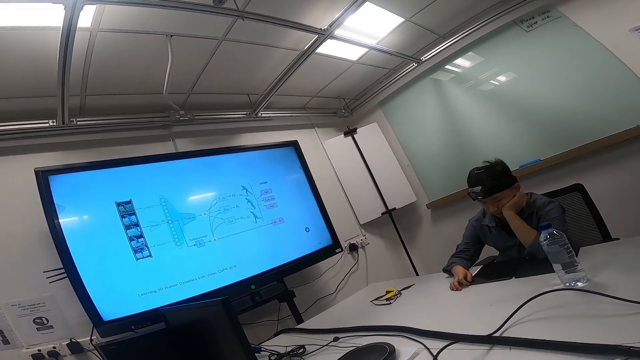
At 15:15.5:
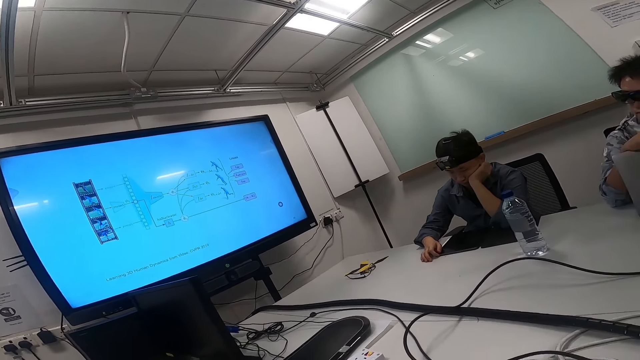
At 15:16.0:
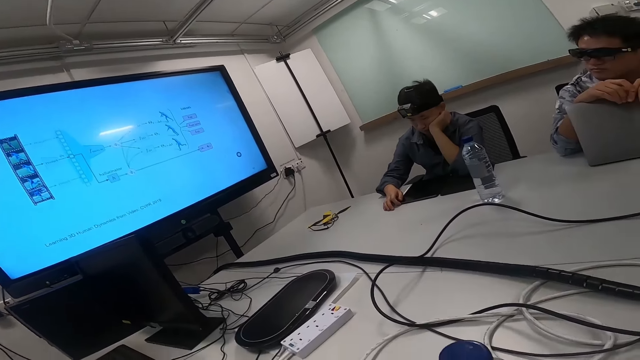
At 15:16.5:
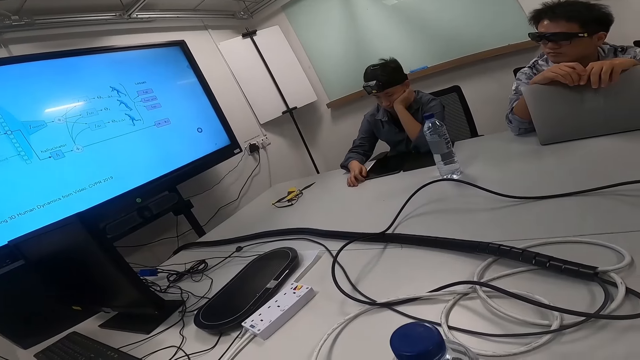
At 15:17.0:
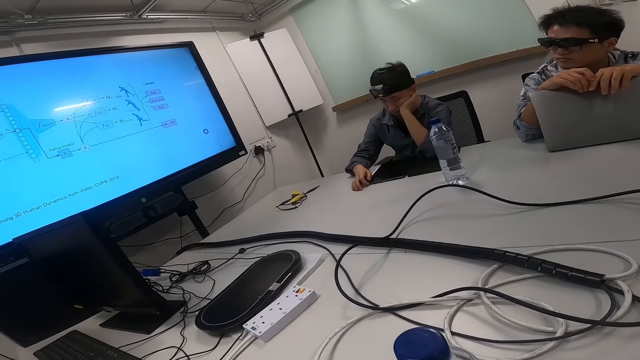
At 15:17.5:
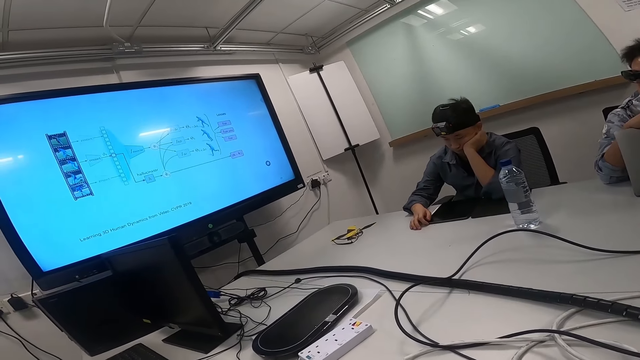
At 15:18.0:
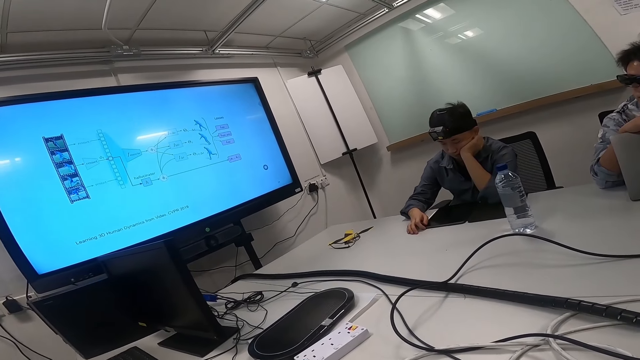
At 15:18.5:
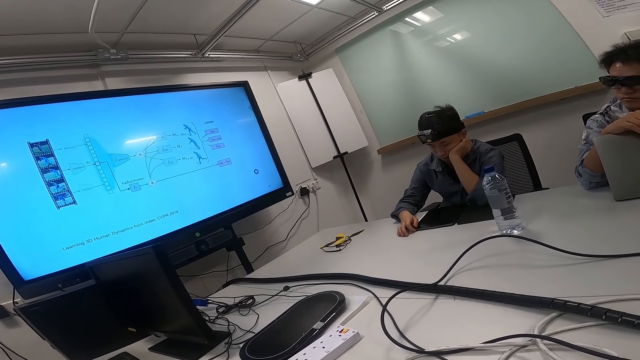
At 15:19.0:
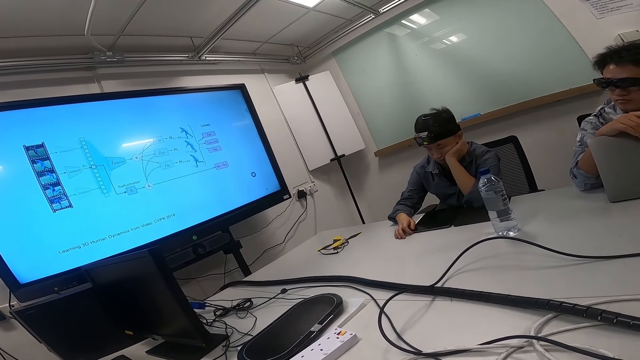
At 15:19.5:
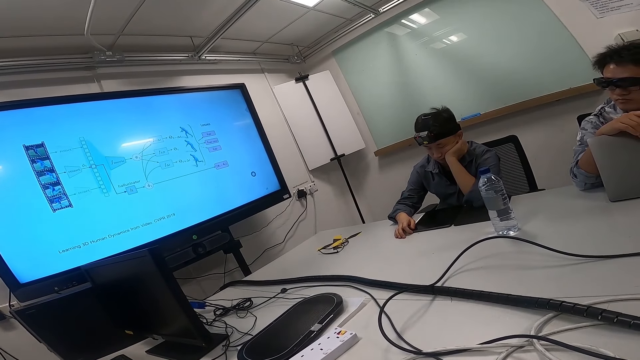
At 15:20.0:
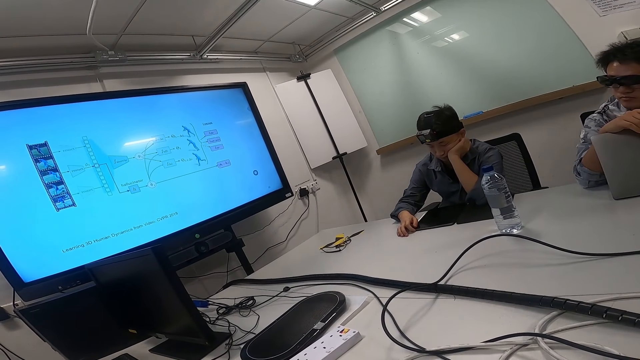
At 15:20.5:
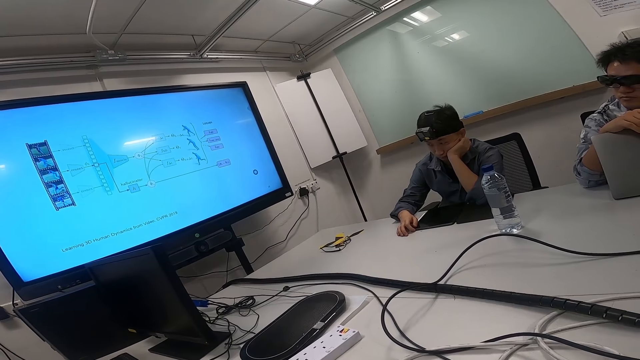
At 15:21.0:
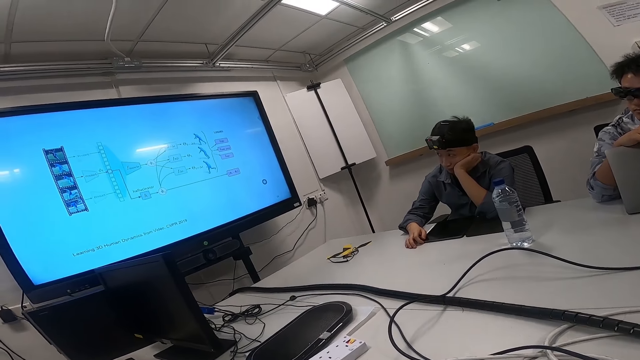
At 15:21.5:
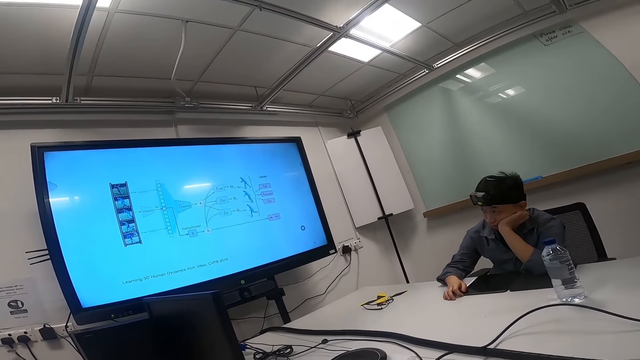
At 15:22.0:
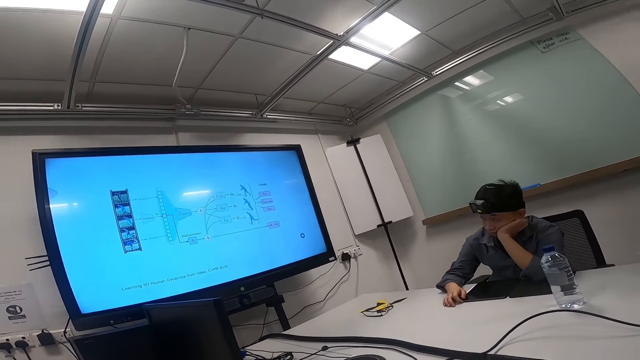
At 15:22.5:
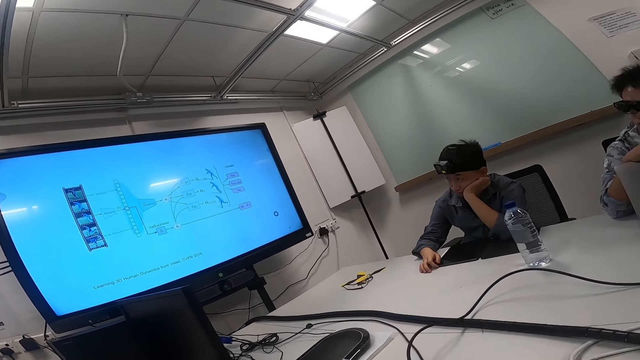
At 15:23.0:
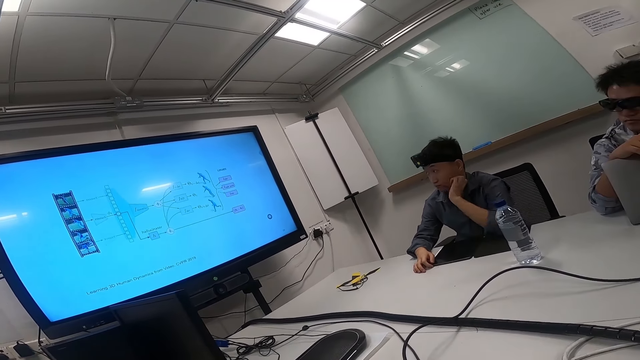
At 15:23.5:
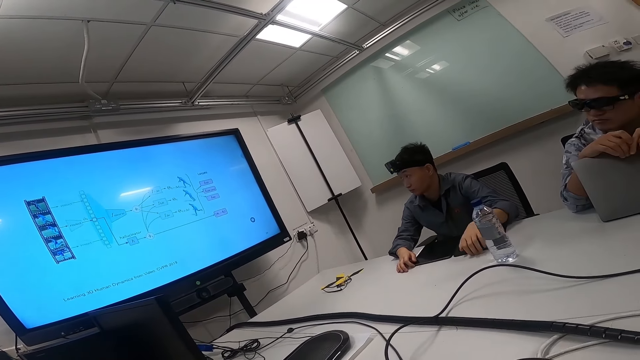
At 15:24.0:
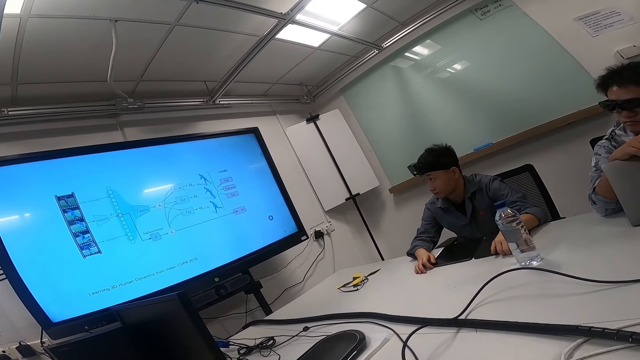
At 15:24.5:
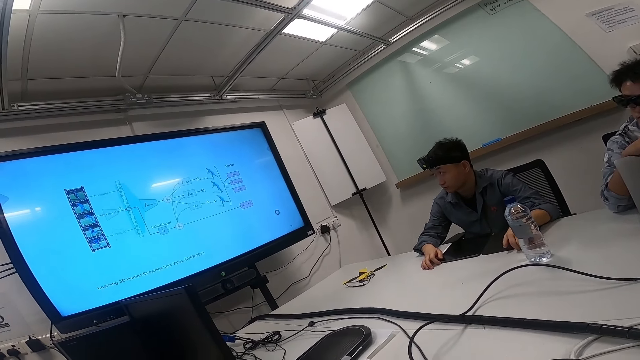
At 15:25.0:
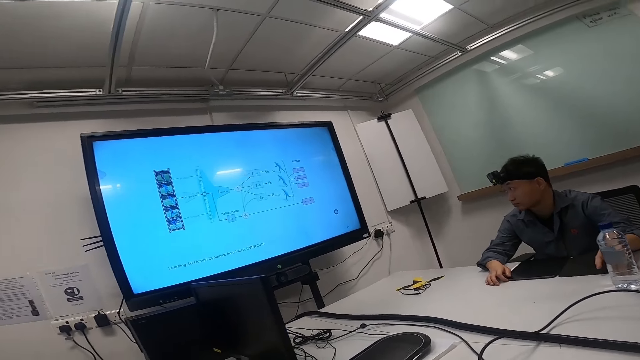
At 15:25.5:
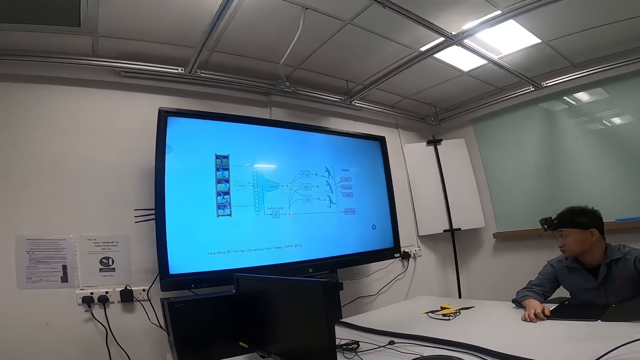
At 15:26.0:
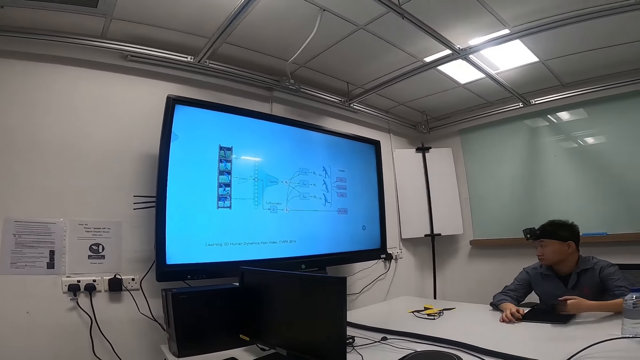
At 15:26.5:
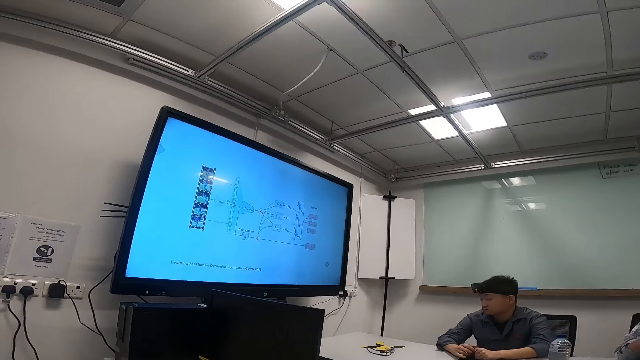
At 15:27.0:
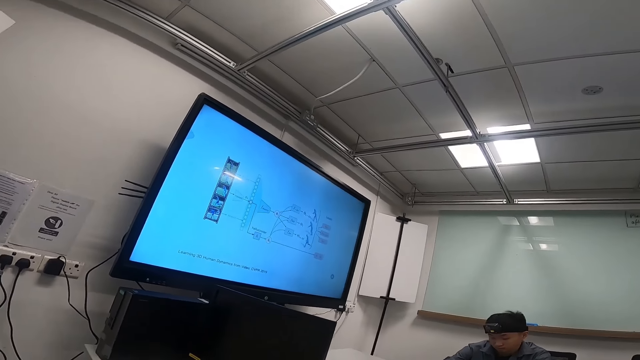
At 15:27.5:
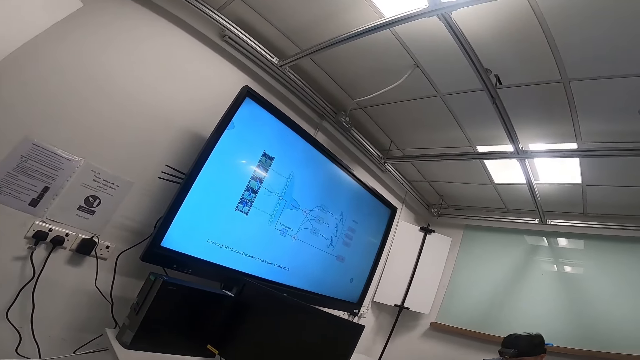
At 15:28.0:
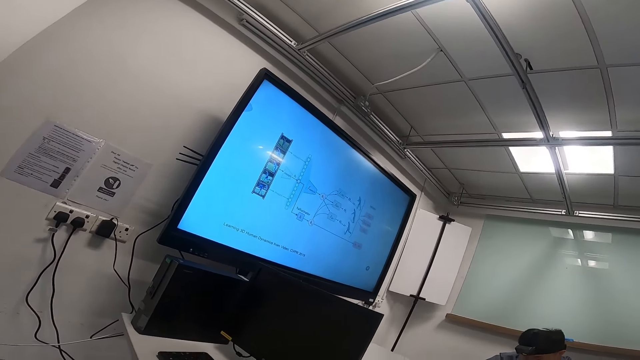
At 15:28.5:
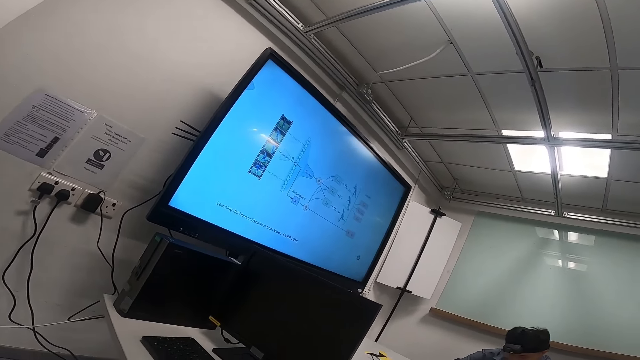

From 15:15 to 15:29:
A person watches the news on the smart TV. A man moves his hands. Another person stares on the smart TV. The camera wearer stares around. They focus on the television.

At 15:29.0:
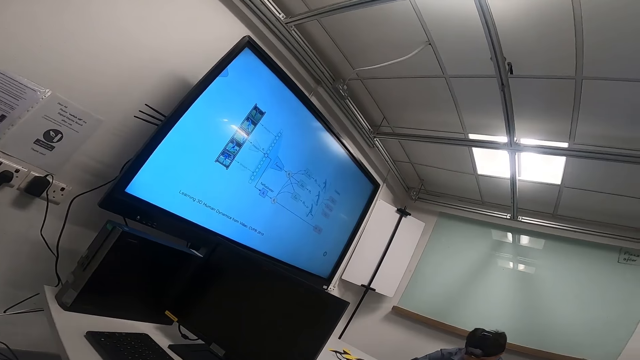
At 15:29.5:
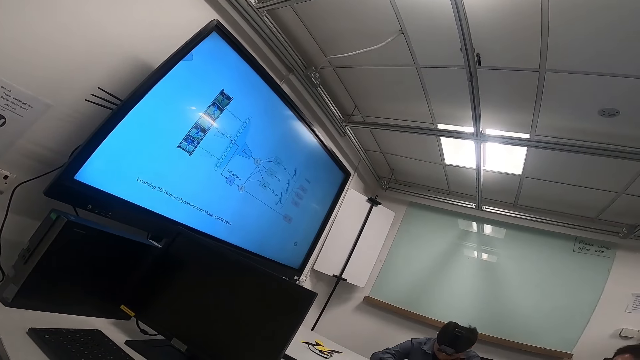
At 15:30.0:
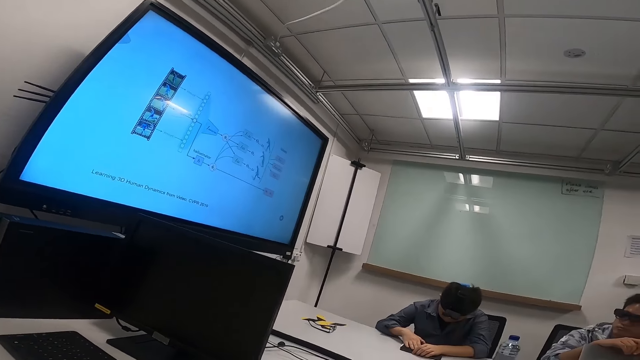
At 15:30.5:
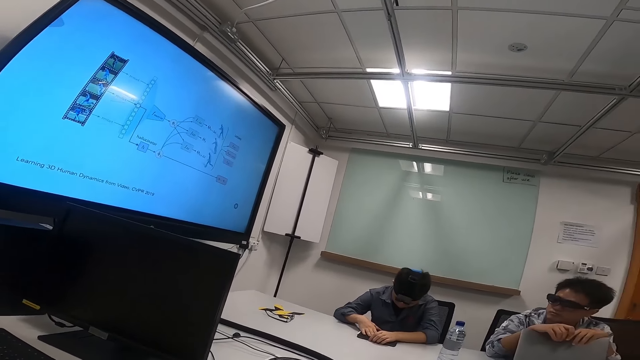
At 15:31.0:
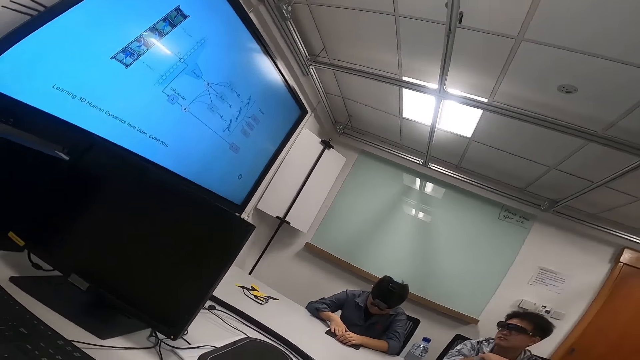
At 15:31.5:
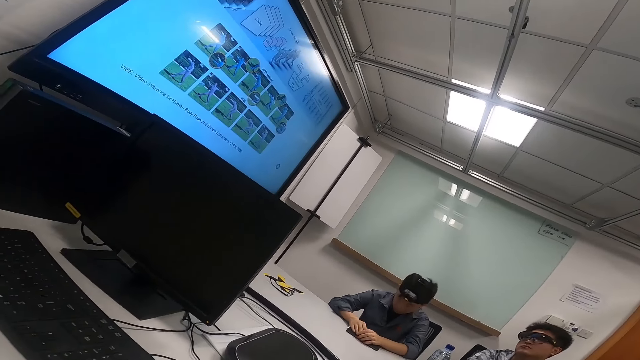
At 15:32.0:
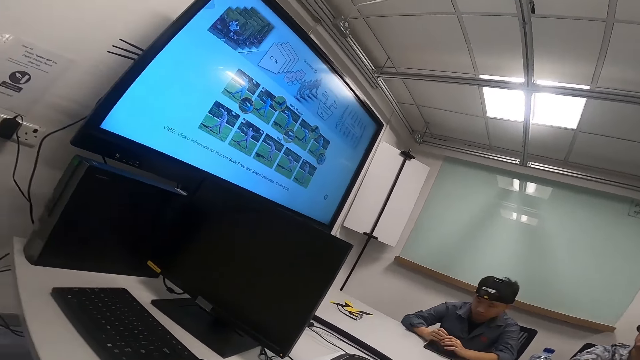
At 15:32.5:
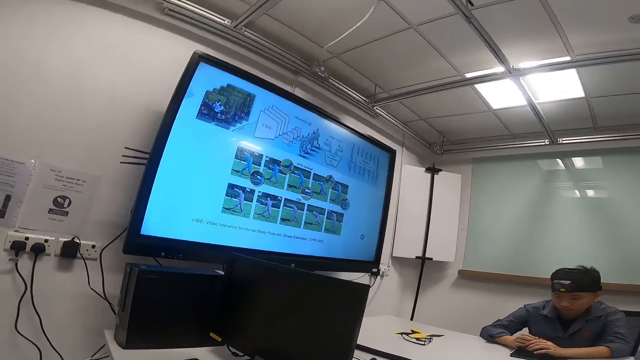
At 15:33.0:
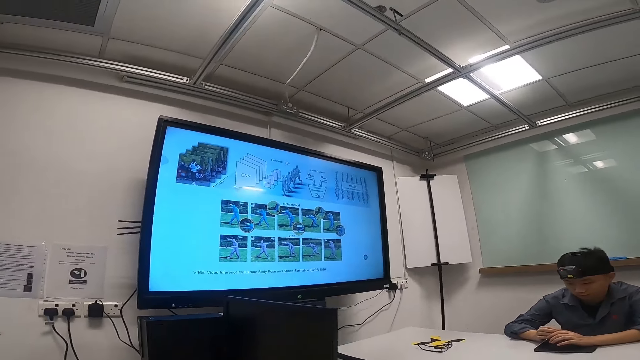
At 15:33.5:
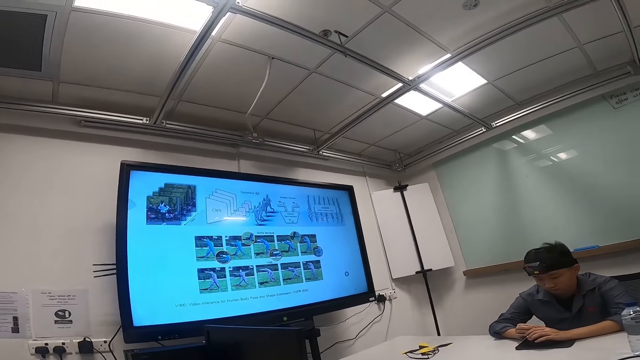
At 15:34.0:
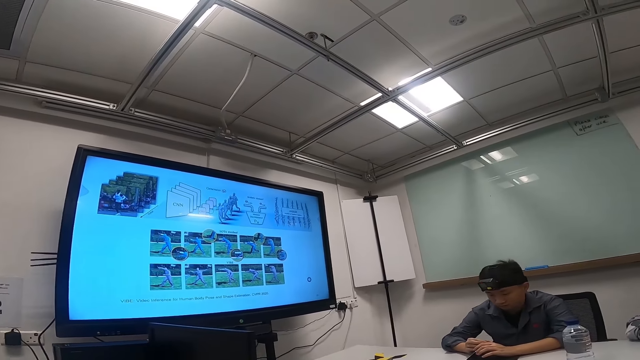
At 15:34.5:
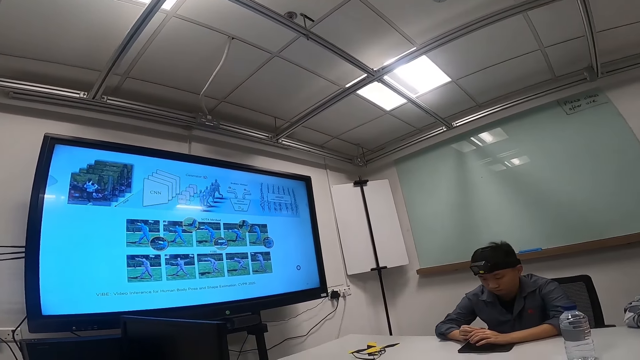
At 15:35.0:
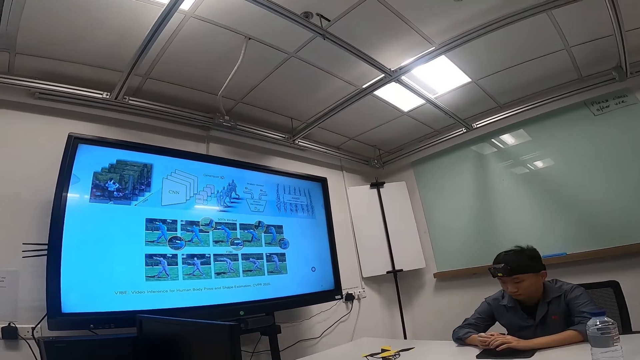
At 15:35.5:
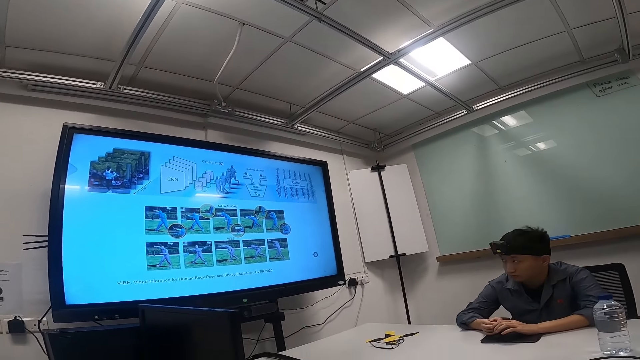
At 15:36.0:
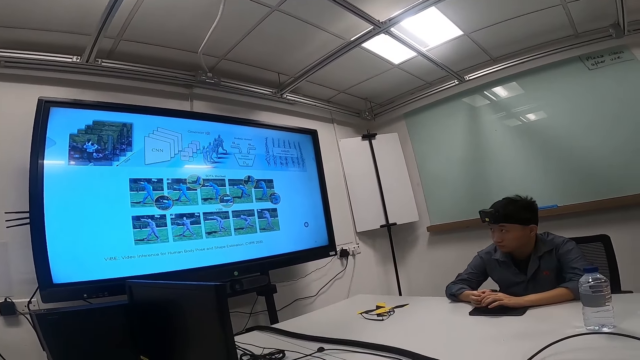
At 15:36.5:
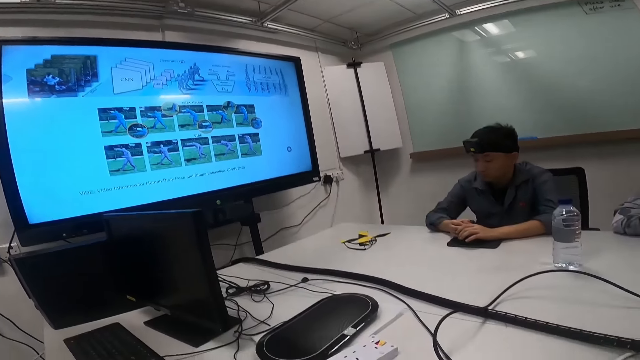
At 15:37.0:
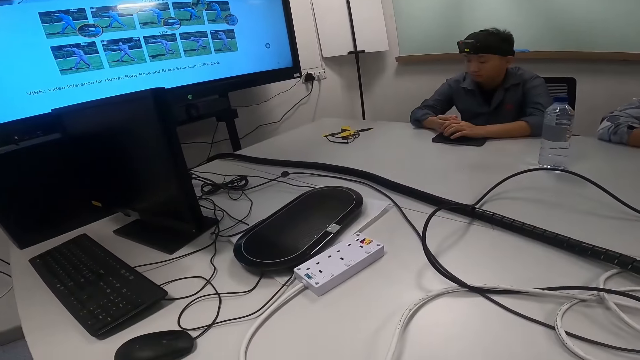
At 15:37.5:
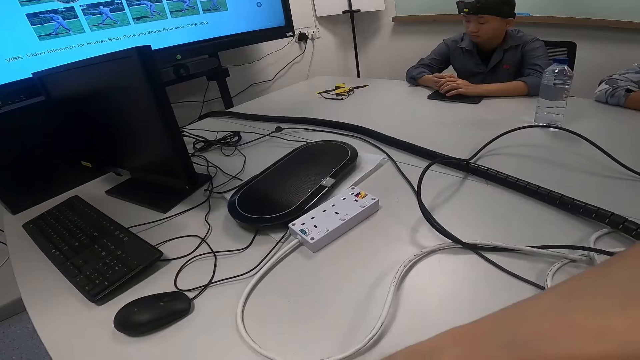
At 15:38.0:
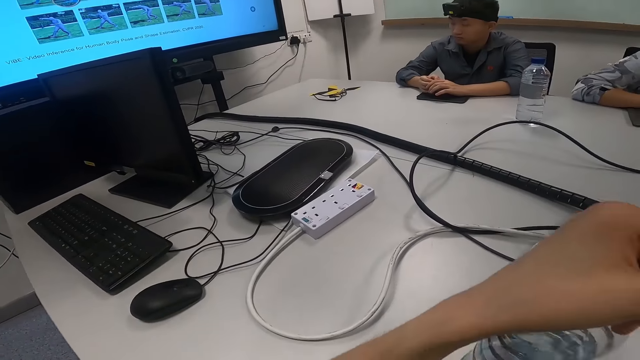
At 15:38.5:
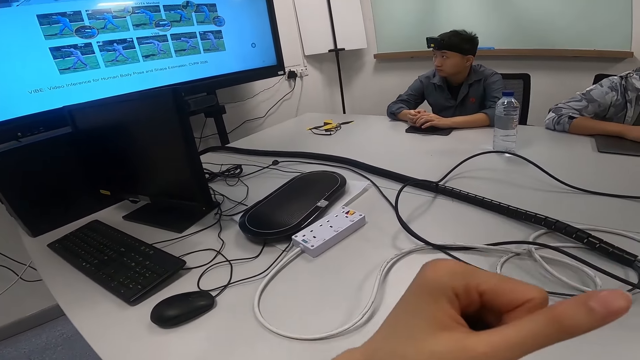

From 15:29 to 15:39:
A man gazes around. The camera wearer touches a bottle.
